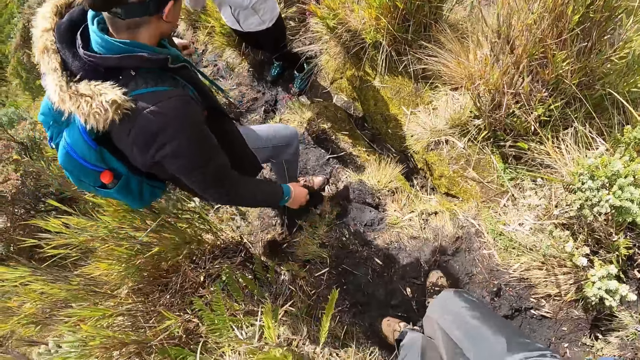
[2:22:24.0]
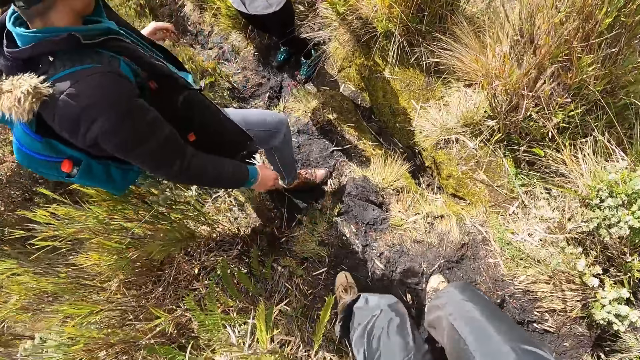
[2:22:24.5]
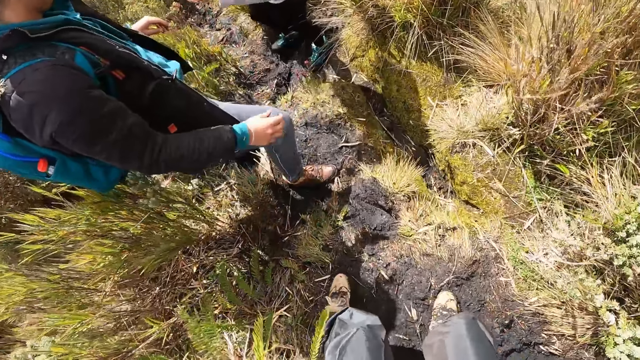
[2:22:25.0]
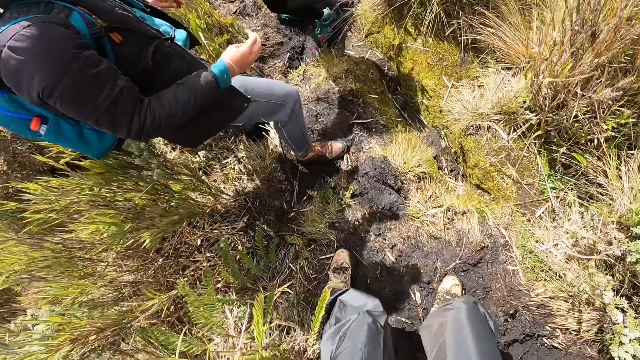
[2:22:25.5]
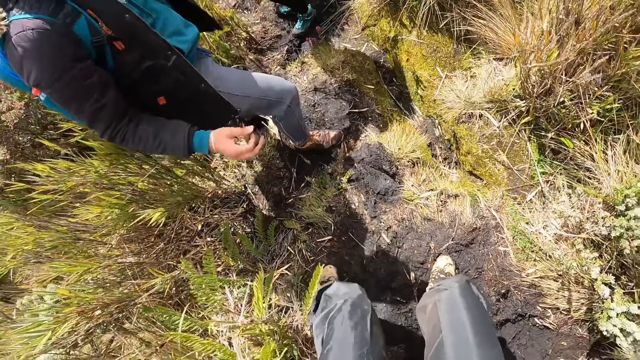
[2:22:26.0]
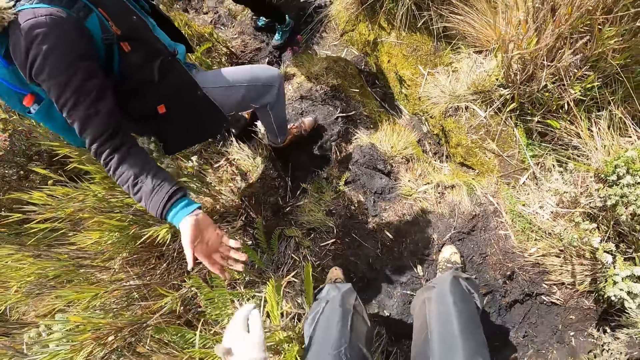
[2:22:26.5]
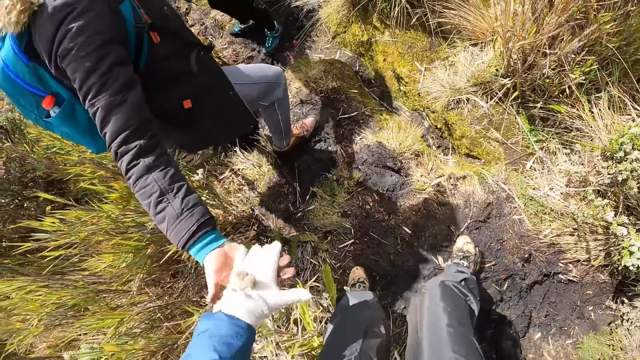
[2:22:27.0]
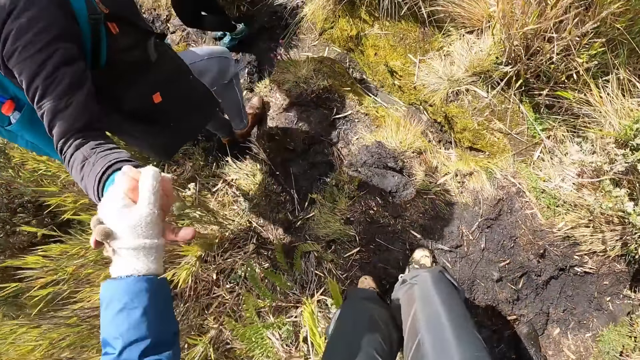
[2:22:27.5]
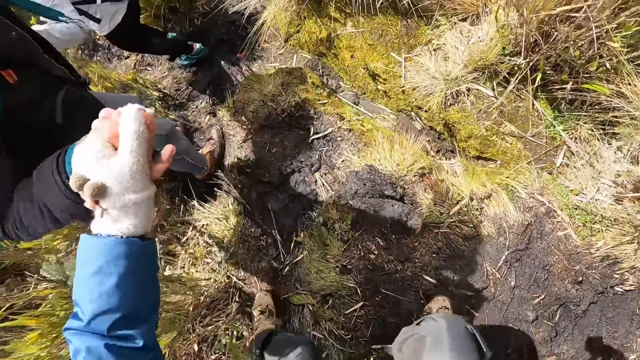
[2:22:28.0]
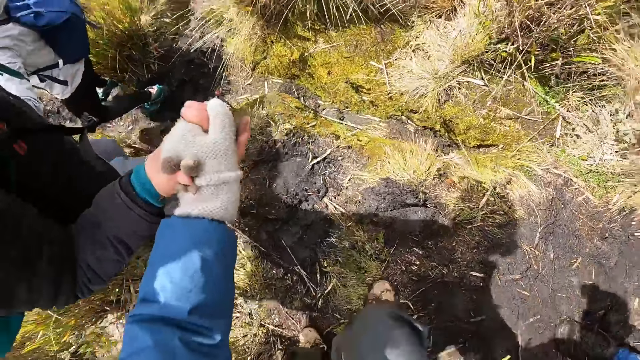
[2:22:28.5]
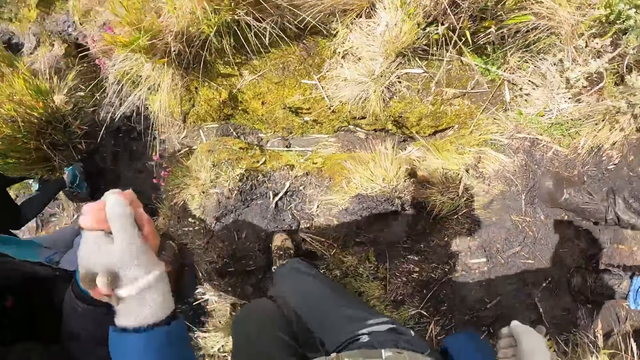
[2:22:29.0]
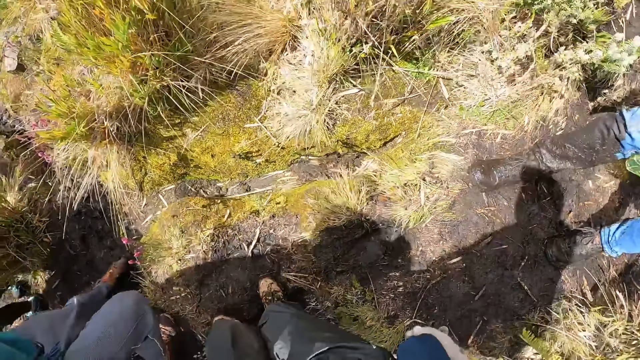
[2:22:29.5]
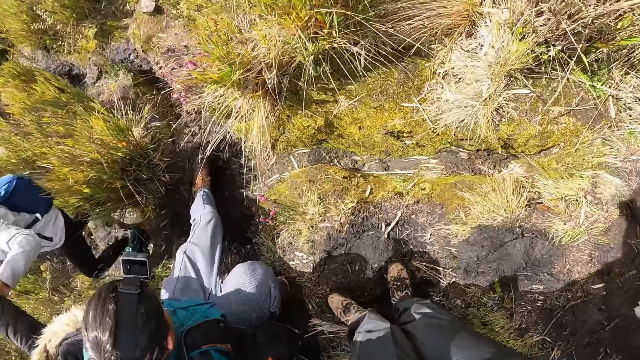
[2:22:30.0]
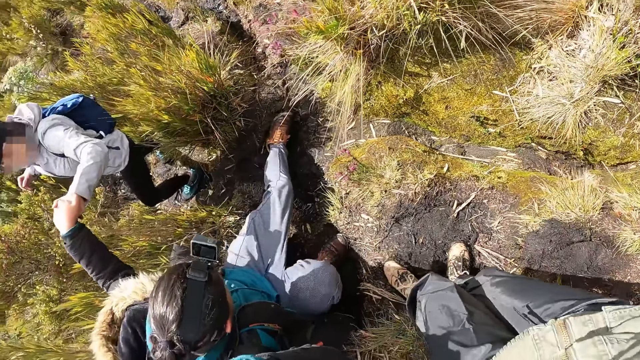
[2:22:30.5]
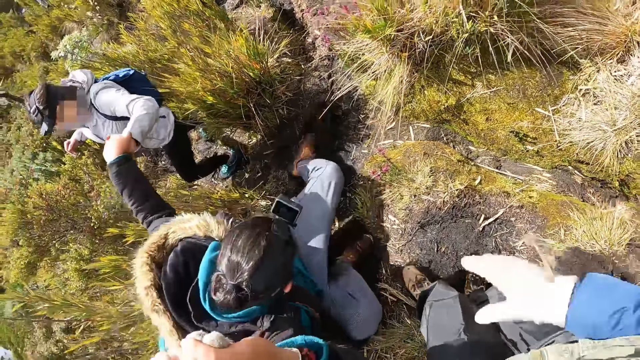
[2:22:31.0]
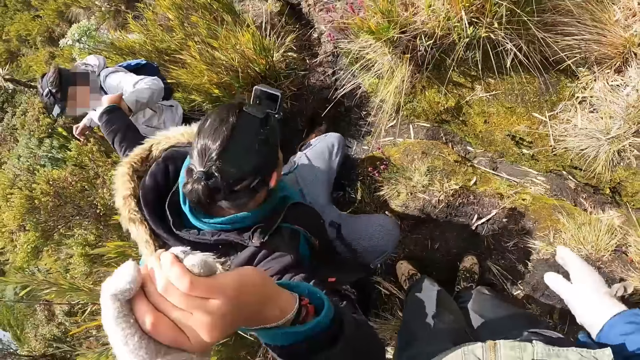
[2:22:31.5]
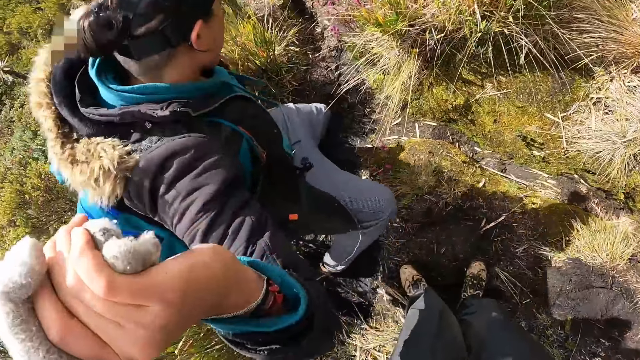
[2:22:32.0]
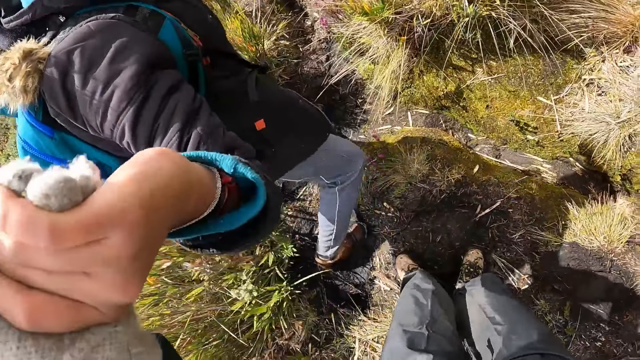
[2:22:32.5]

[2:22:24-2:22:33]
The woman holds the camera wearer by his left hand with her right hand. The camera wearer holds the woman's hand.

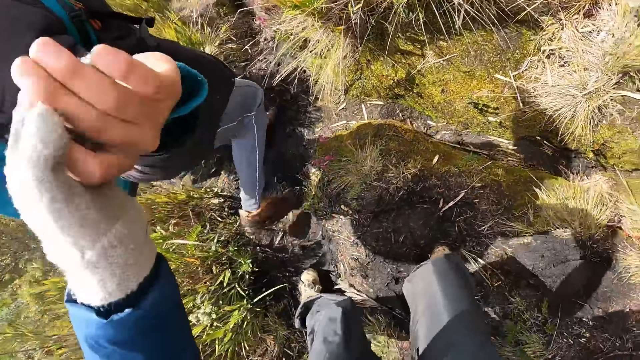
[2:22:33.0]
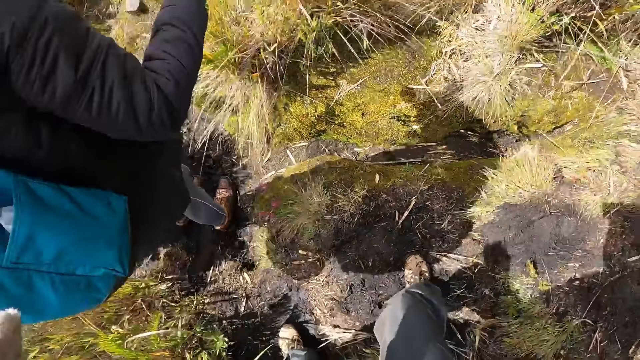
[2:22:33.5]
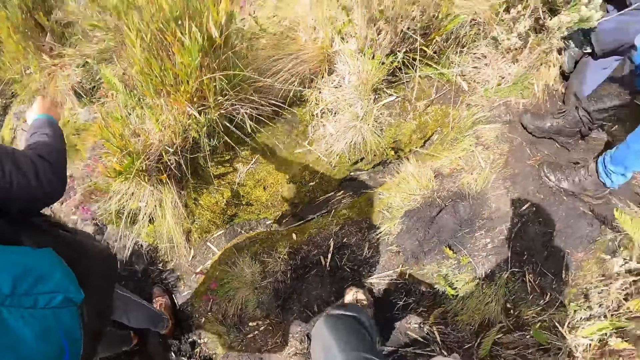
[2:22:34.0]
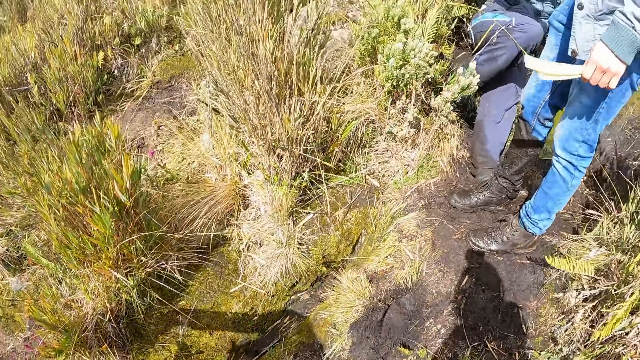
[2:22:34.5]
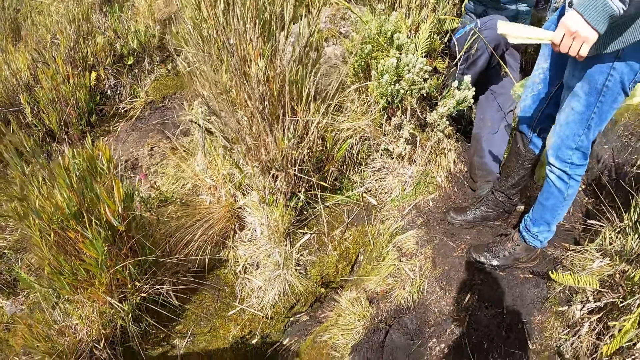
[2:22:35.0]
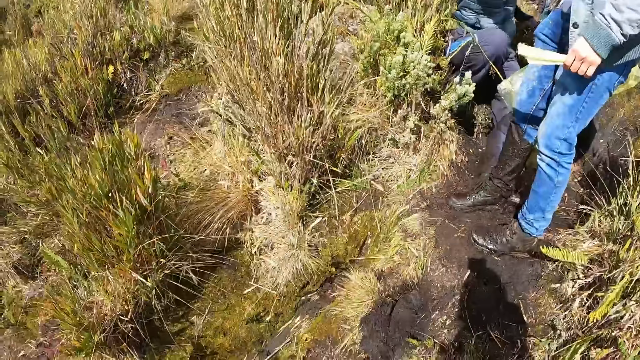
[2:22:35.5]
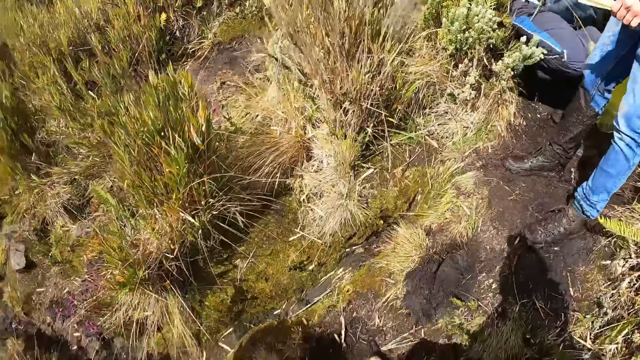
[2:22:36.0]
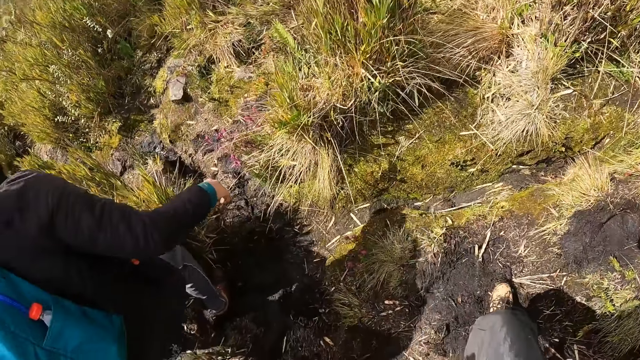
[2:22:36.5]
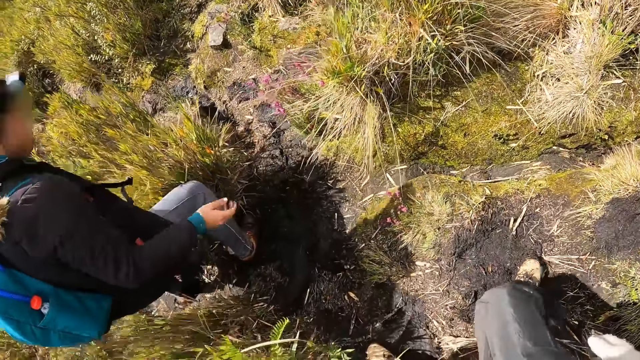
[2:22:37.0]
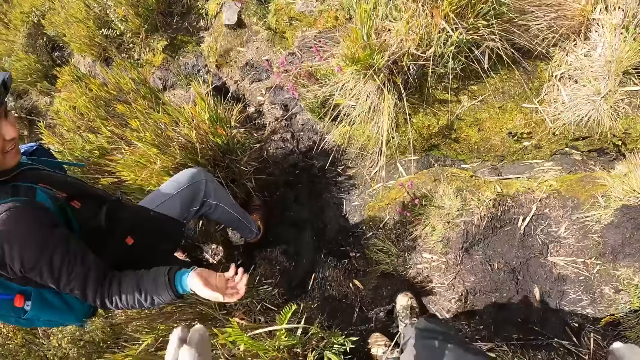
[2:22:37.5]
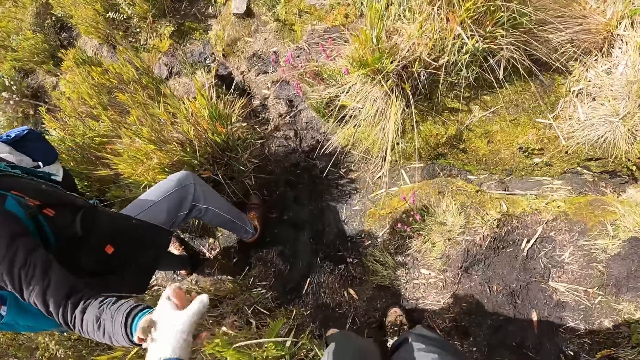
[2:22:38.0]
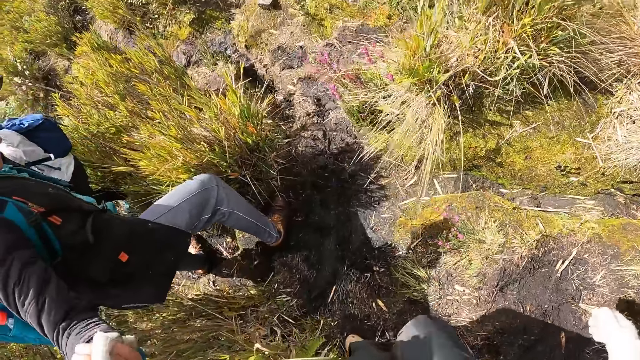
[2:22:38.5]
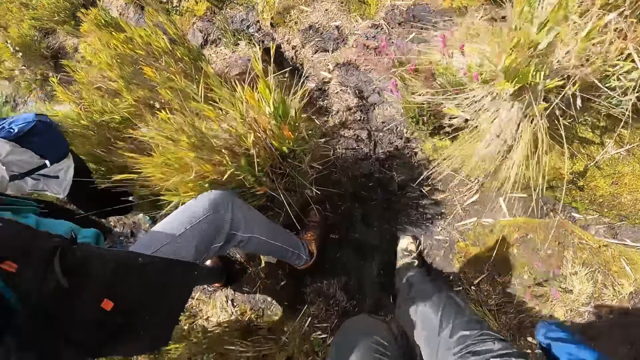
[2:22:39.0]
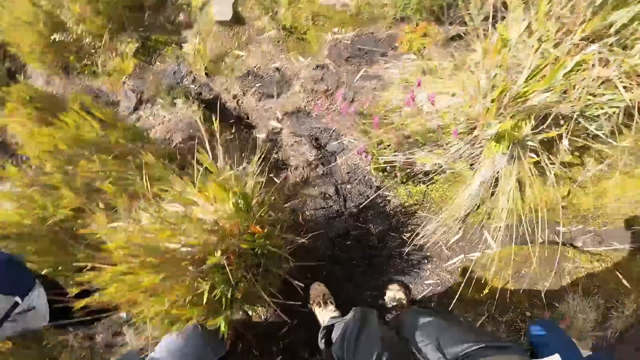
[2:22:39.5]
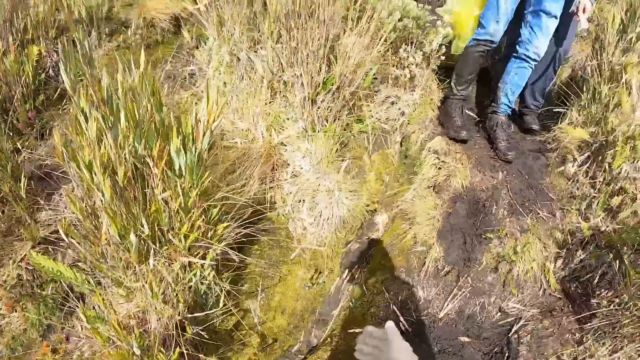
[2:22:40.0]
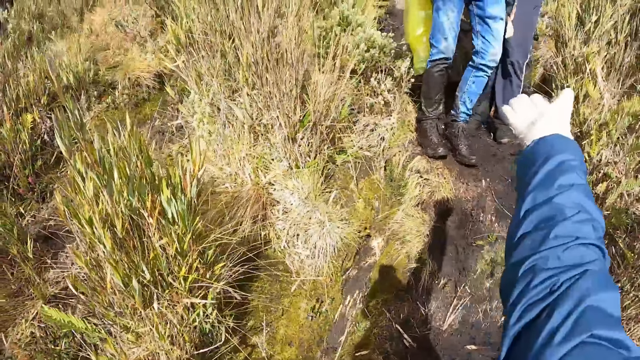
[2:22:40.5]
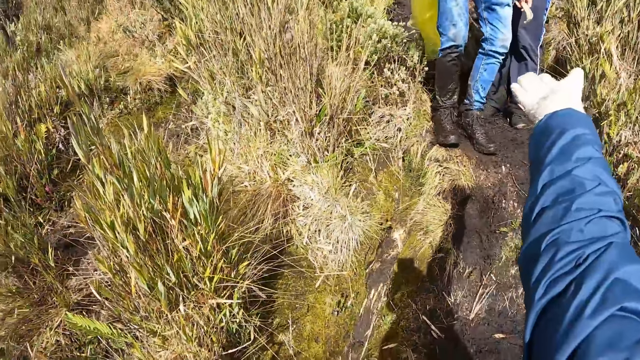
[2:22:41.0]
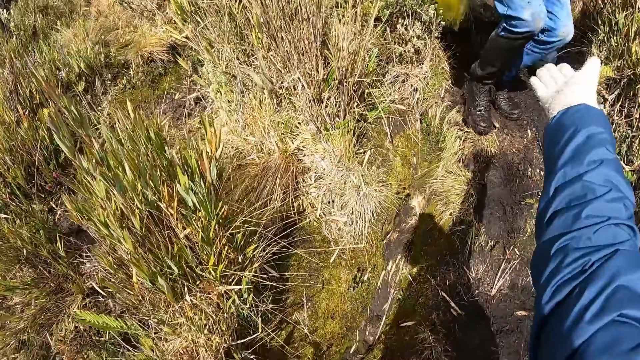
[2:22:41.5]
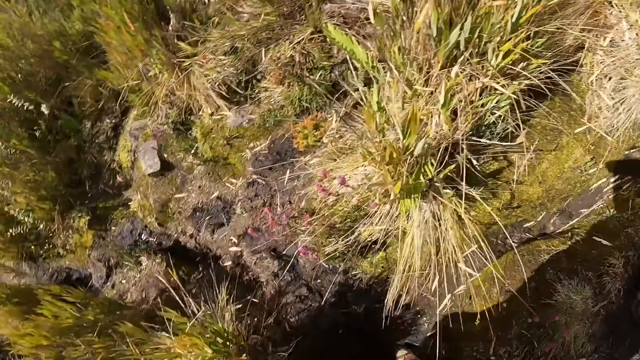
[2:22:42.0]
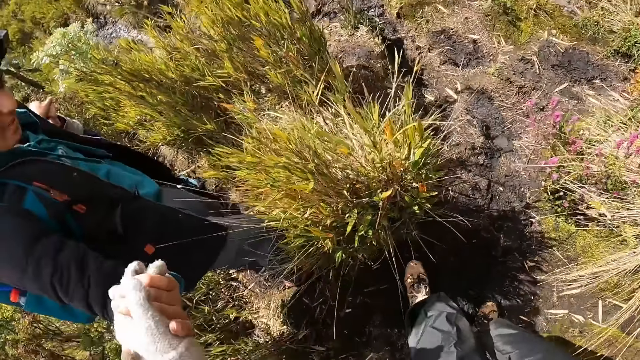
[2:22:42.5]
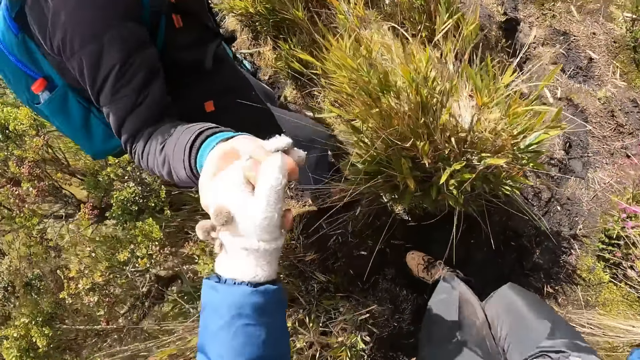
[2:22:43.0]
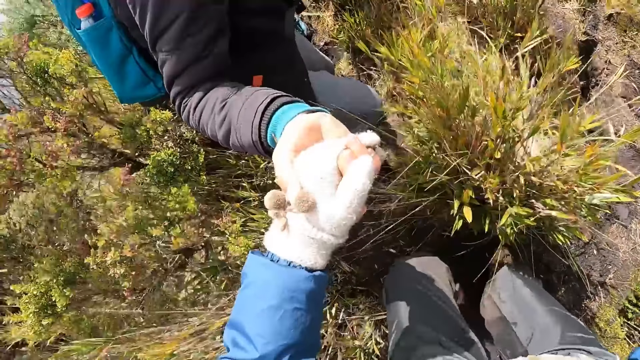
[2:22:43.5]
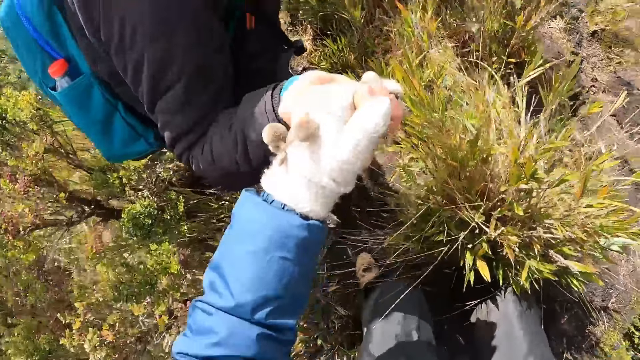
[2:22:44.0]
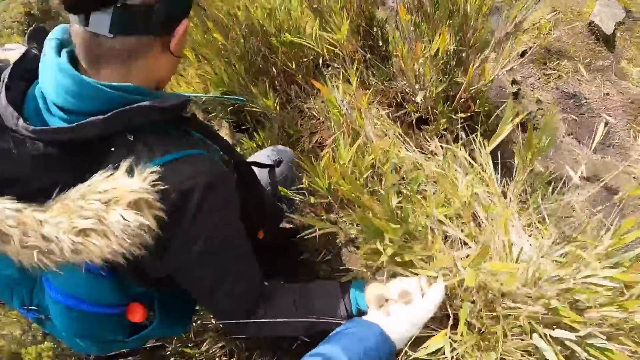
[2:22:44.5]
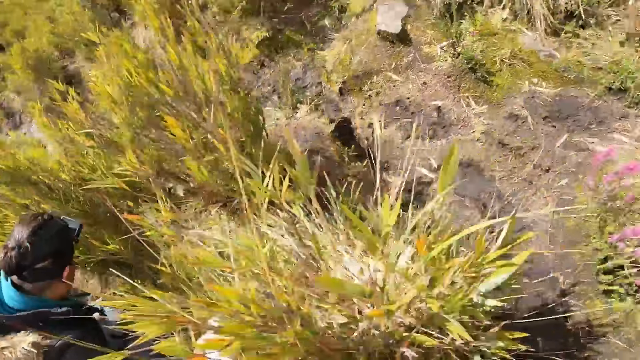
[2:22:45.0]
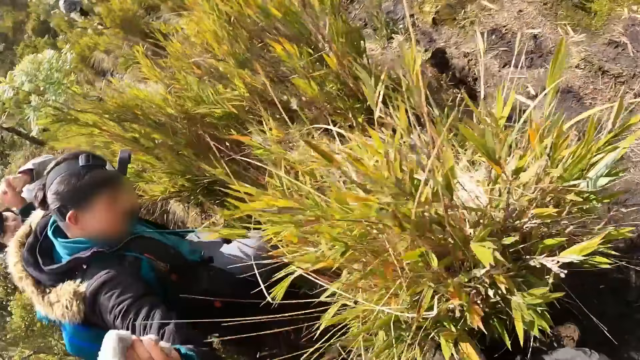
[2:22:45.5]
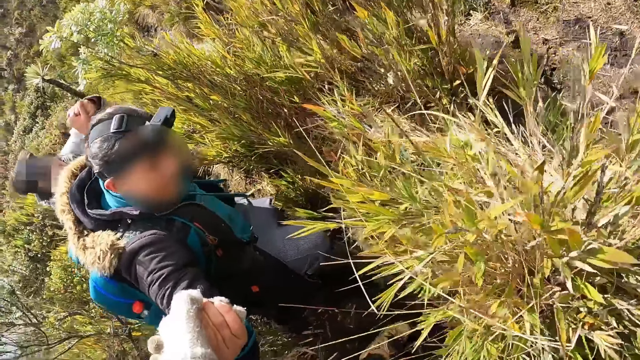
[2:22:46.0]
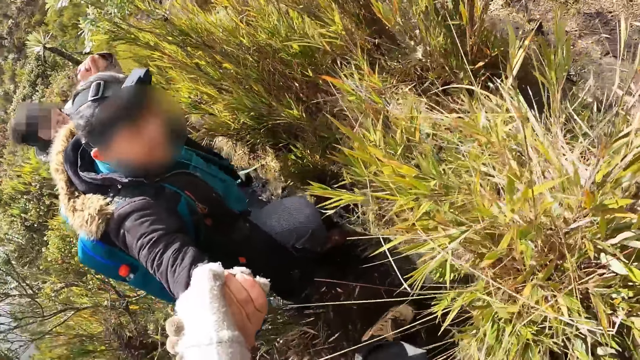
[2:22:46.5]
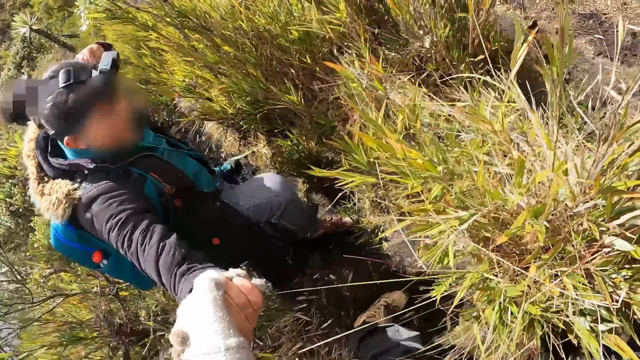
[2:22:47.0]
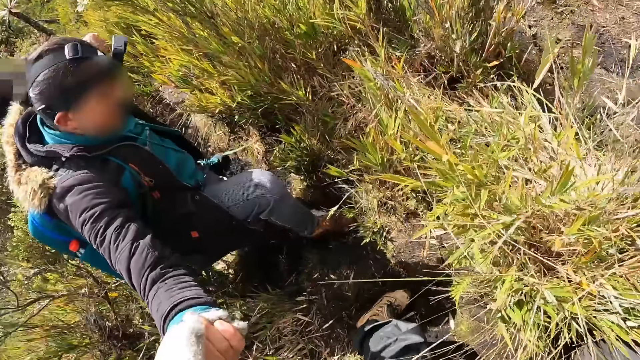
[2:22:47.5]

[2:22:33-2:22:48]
The camera wearer walks. The woman holds the camera wearer by his left hand with her right hand. The camera wearer holds the woman's hand. He interacts with another woman.
